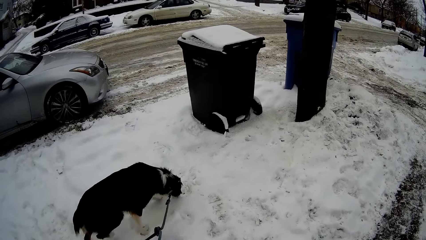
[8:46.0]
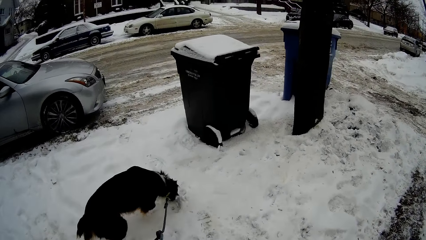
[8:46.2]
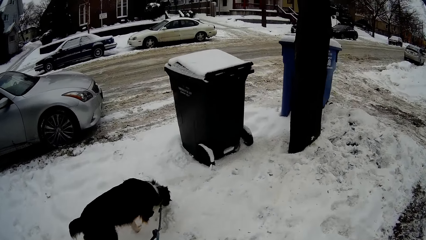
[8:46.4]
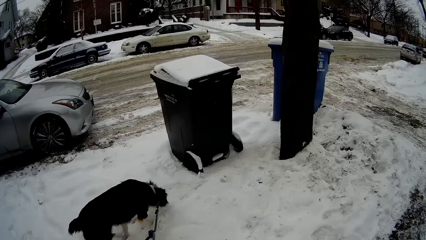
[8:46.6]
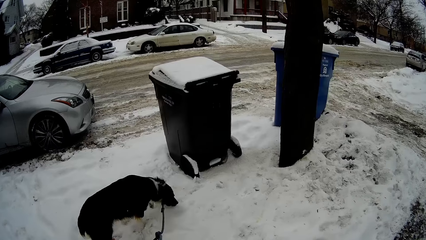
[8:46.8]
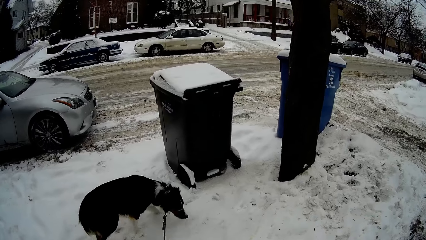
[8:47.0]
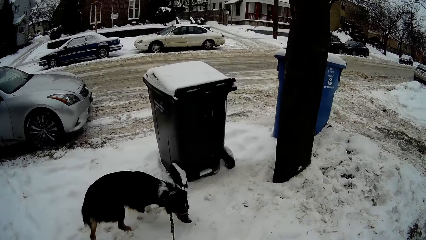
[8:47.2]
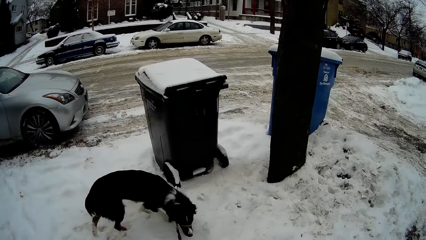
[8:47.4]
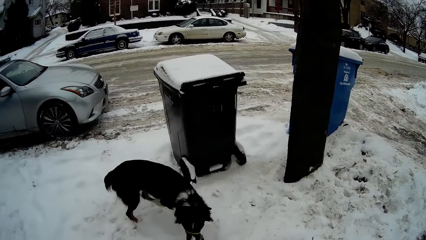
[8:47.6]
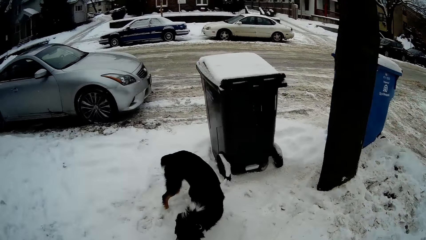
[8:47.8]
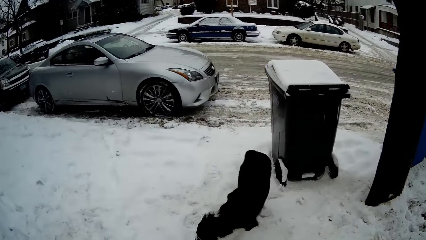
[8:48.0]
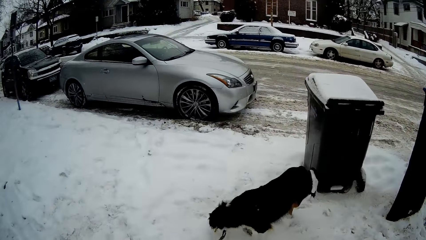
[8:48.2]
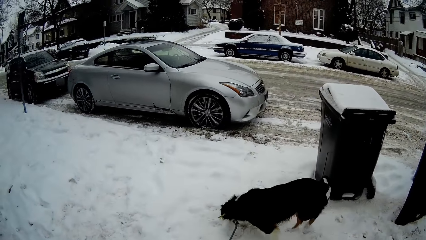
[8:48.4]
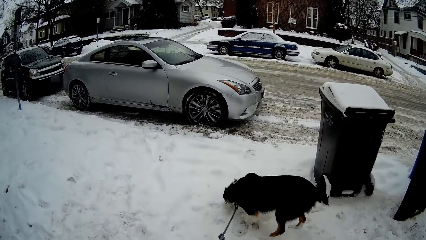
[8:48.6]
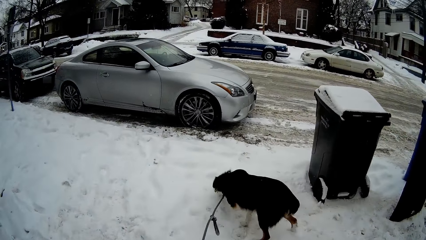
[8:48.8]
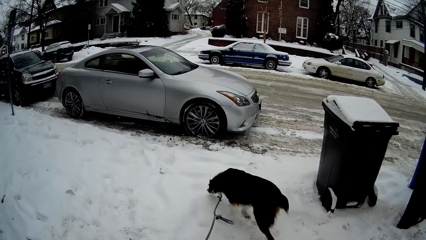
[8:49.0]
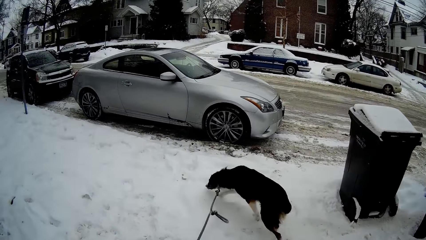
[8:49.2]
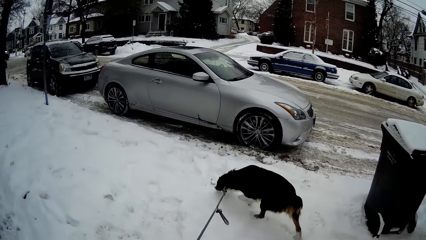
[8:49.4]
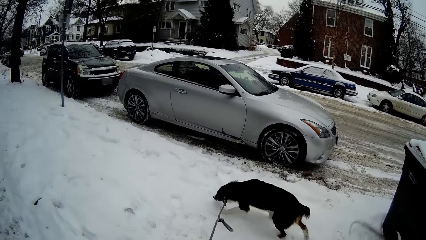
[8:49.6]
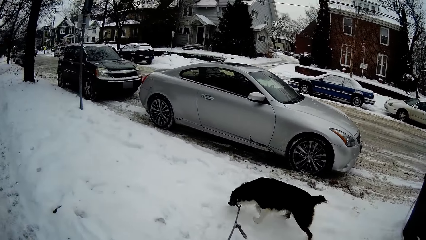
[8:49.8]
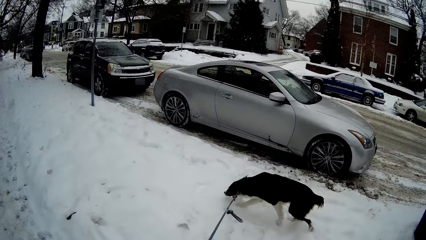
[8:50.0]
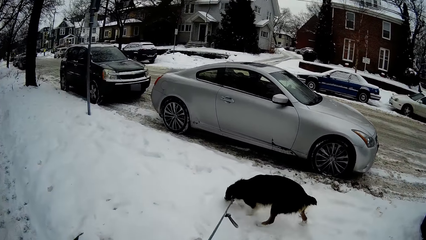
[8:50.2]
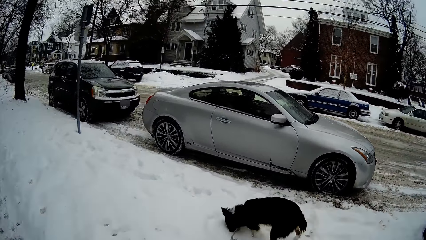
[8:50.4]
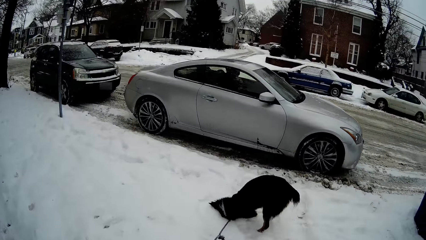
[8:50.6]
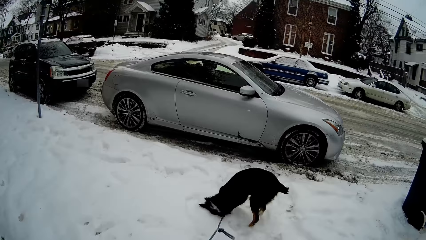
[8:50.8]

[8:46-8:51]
The camera wearer looks at the dog.

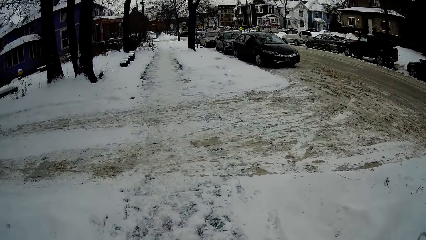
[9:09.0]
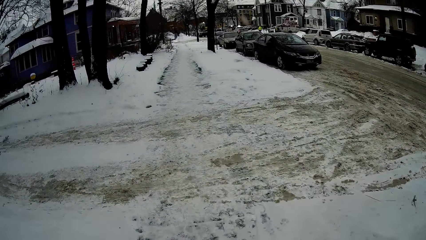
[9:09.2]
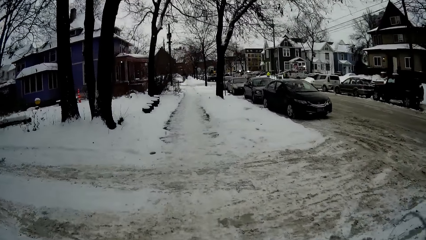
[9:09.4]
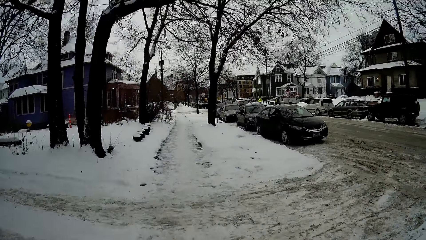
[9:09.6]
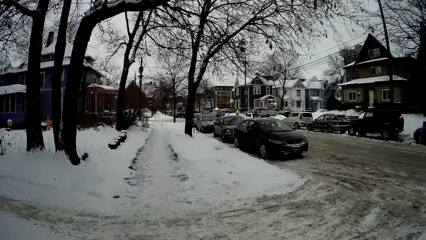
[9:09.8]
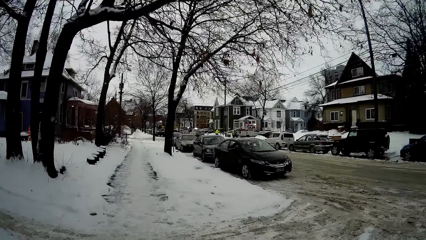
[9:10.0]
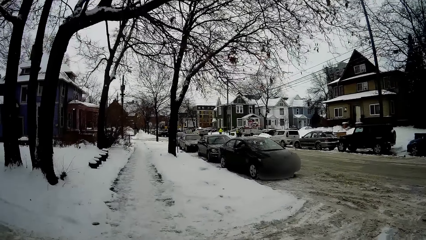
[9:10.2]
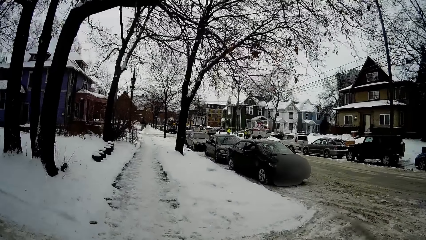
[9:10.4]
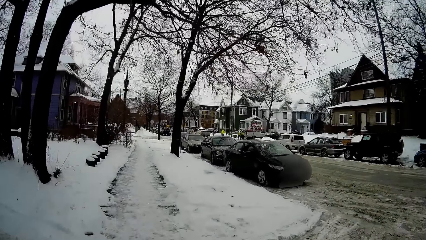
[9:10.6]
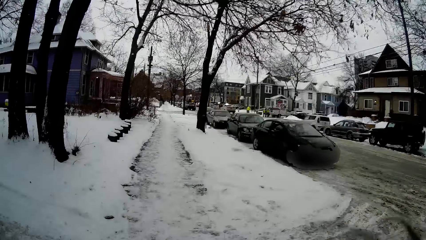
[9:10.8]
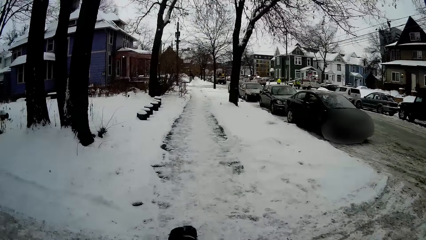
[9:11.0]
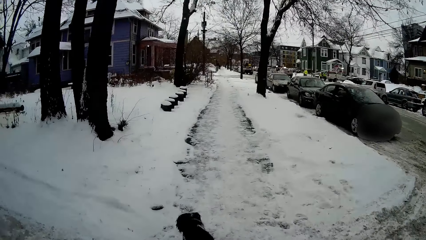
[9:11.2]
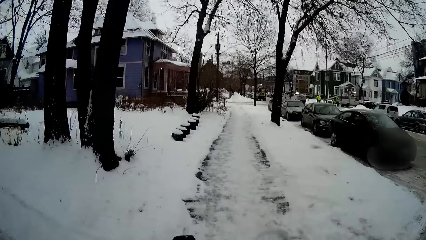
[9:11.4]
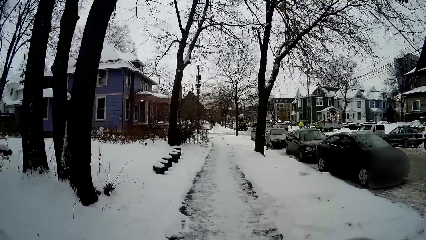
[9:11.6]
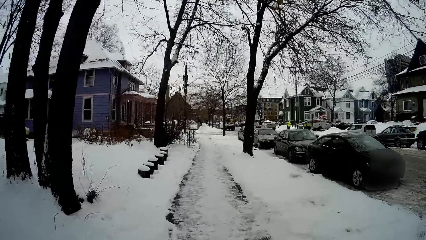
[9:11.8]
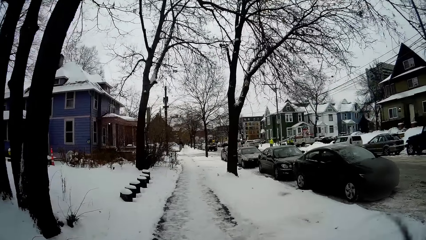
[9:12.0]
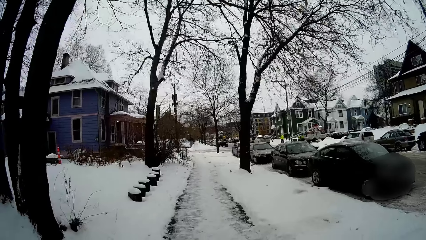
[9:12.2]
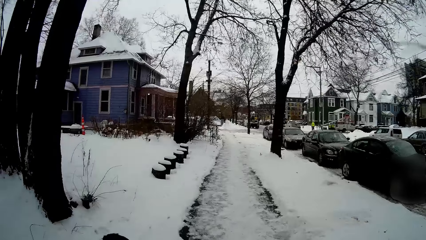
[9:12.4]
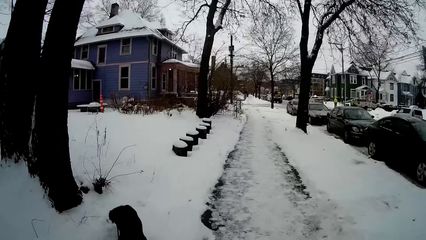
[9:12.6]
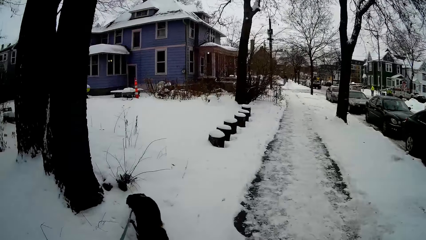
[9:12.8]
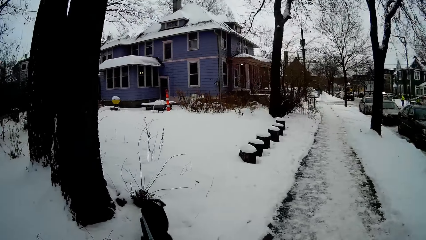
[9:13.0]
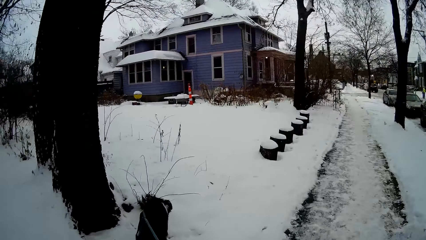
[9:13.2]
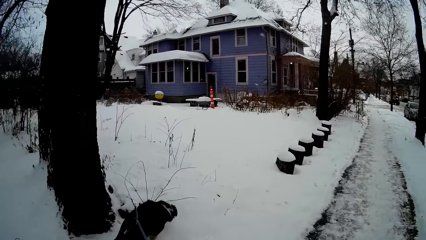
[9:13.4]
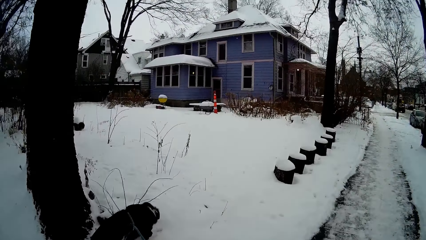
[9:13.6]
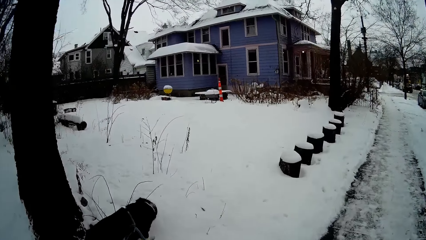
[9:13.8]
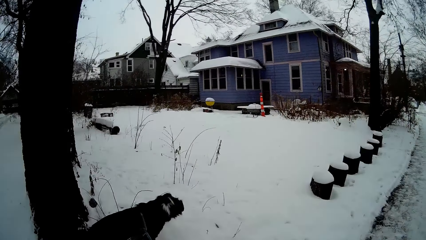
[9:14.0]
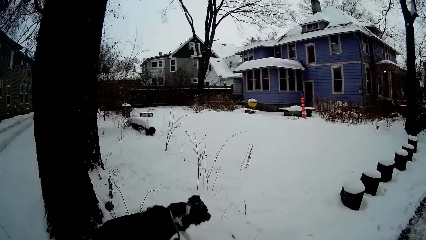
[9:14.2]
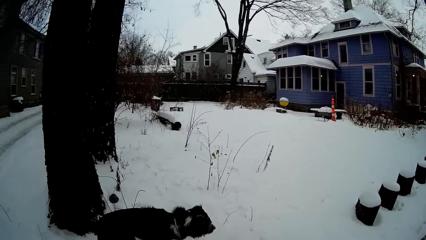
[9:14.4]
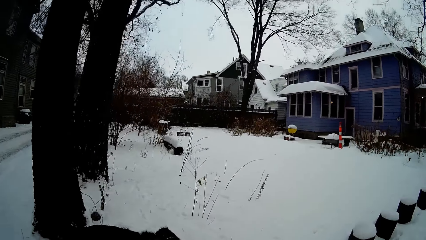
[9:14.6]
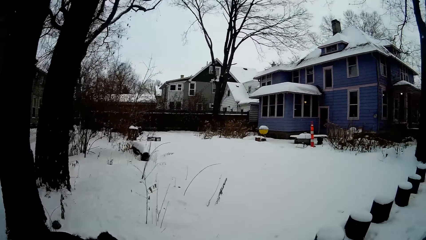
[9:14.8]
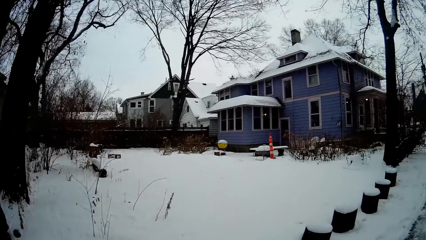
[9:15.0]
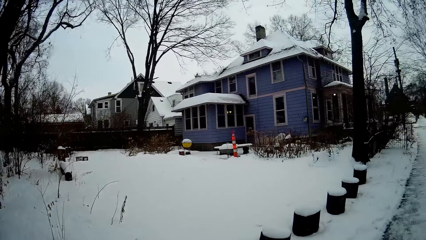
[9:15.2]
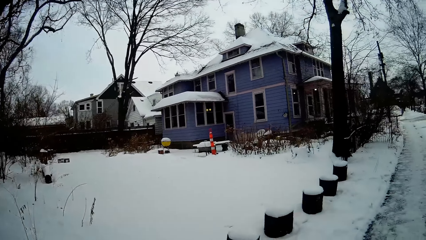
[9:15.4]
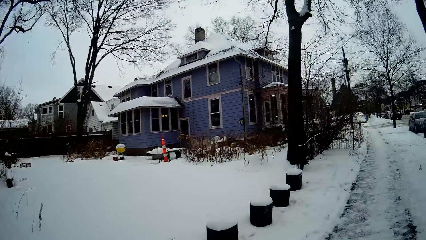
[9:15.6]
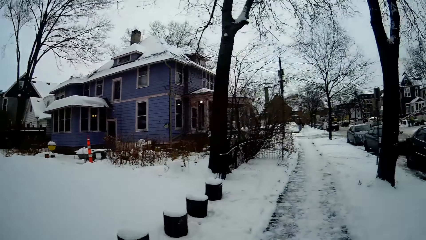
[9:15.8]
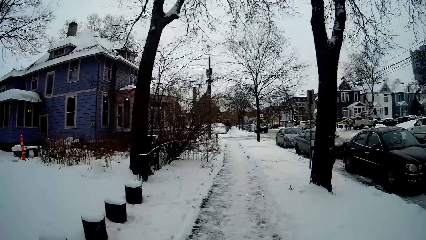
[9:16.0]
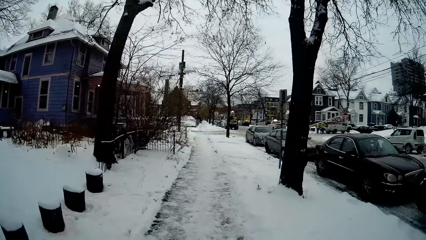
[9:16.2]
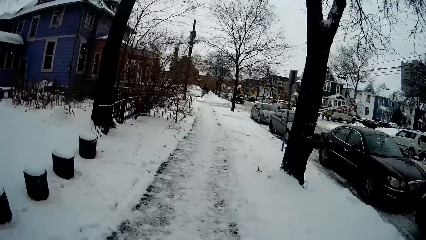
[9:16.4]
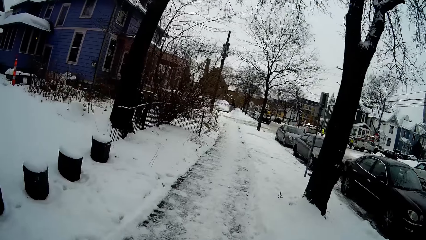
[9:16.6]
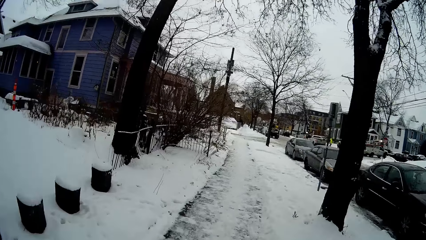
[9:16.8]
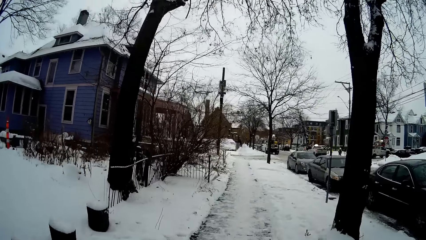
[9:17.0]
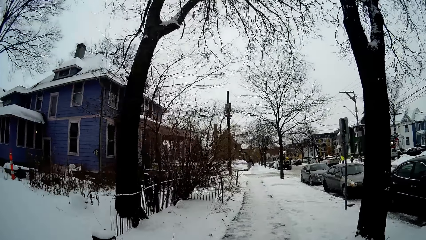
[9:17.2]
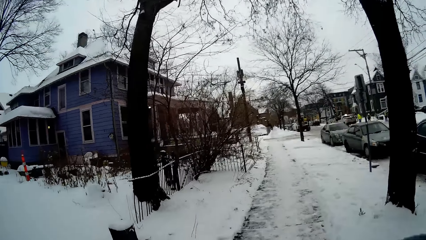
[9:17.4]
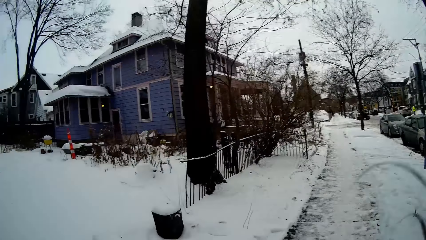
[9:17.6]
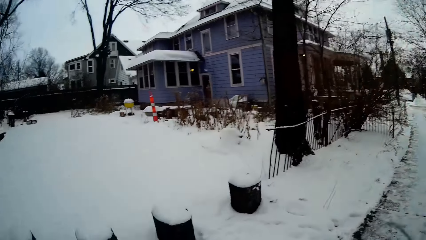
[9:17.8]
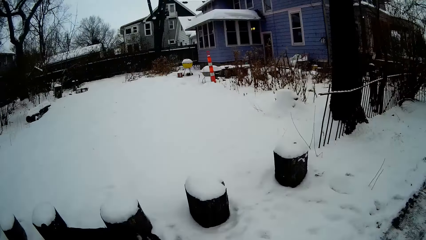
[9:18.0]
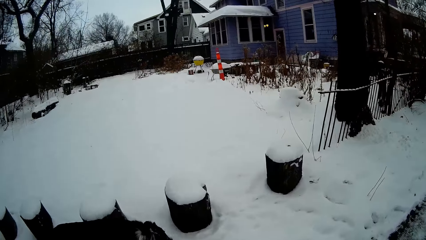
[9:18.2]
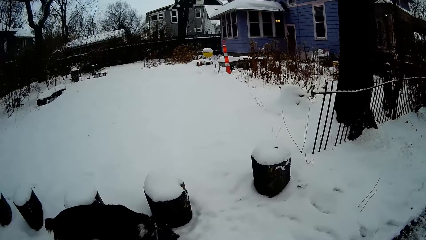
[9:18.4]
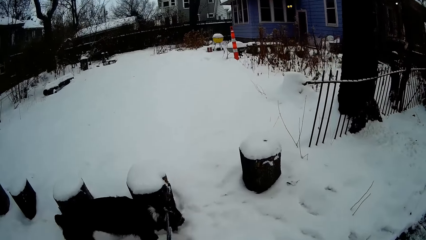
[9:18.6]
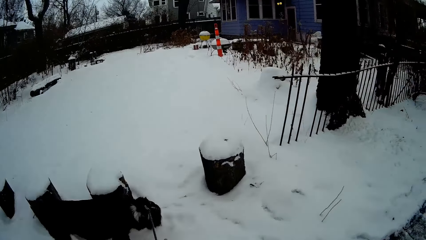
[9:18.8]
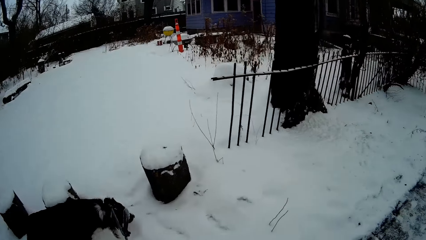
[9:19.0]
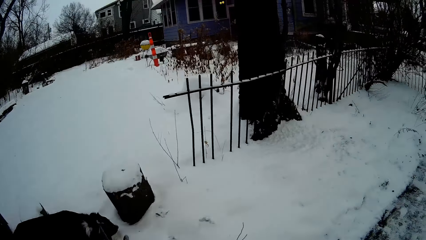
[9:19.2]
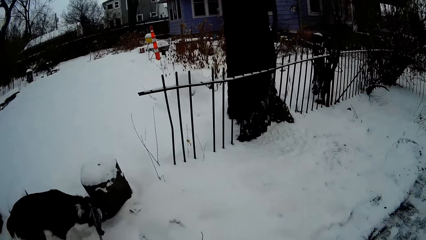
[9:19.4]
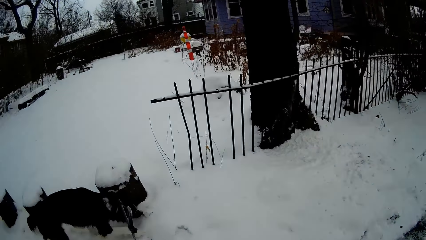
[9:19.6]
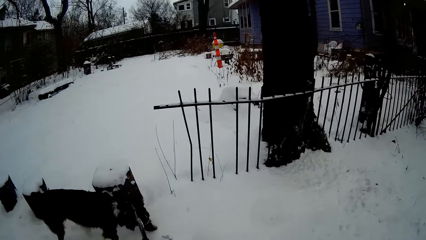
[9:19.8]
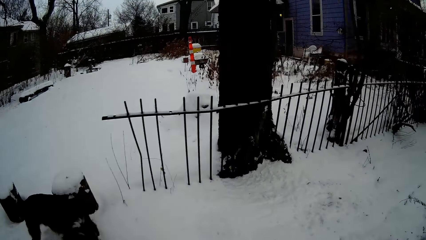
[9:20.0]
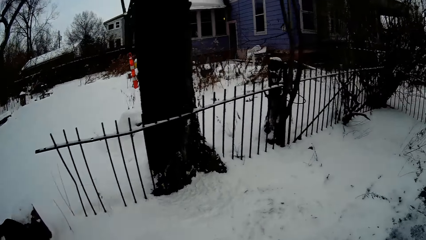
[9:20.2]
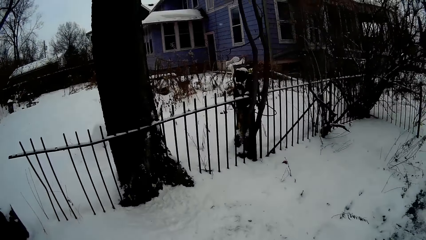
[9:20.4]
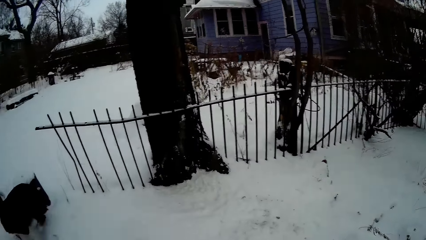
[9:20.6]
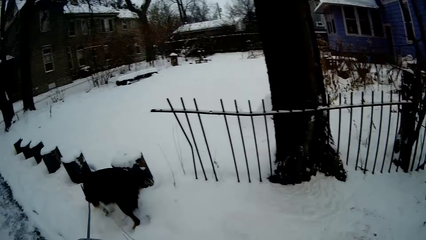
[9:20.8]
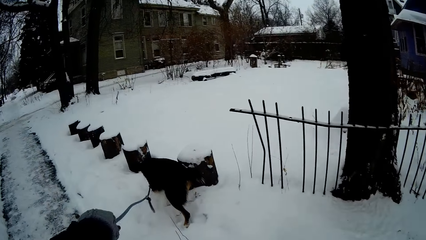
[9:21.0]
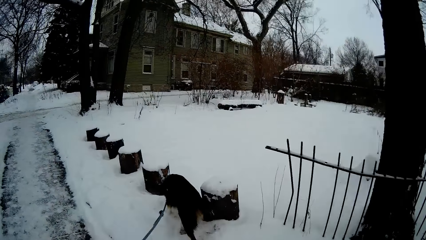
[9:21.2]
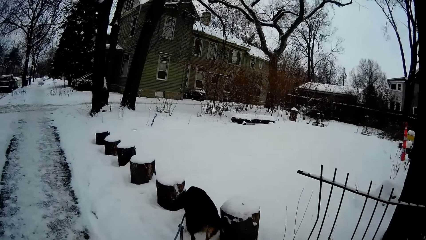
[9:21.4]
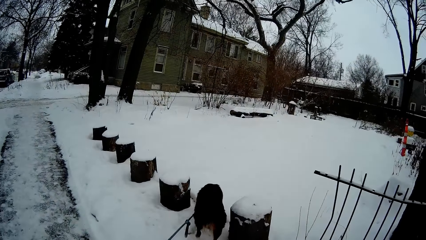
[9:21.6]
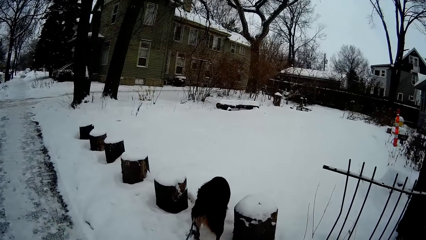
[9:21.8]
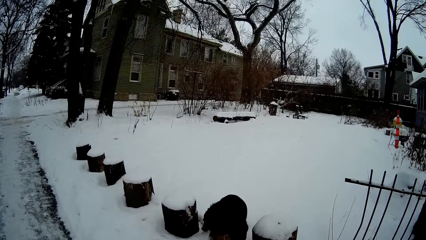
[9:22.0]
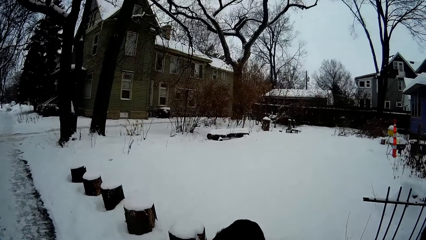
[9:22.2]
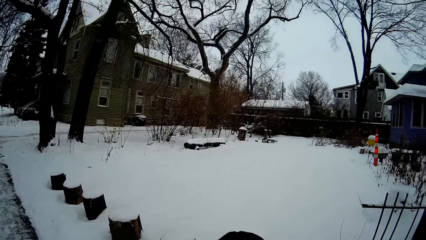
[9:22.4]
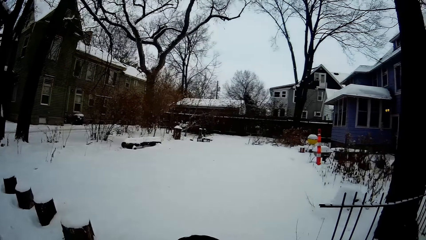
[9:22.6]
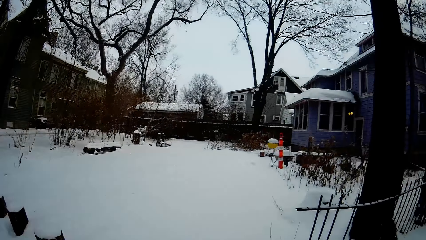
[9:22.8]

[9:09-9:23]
The camera wearer looks at the parked vehicles. They look on the ice cold.
